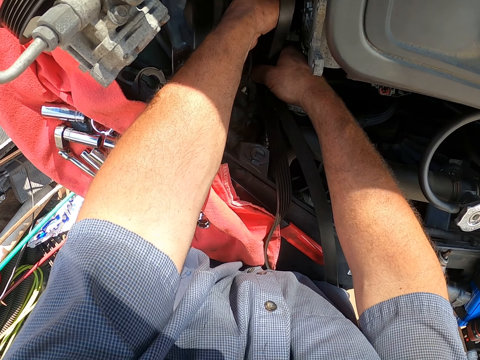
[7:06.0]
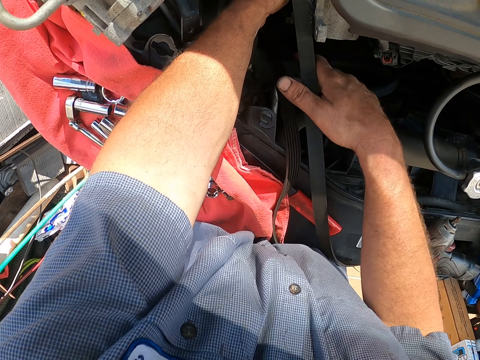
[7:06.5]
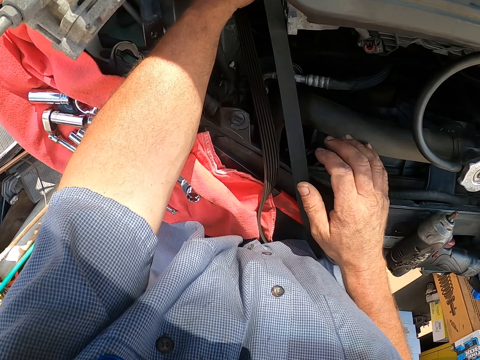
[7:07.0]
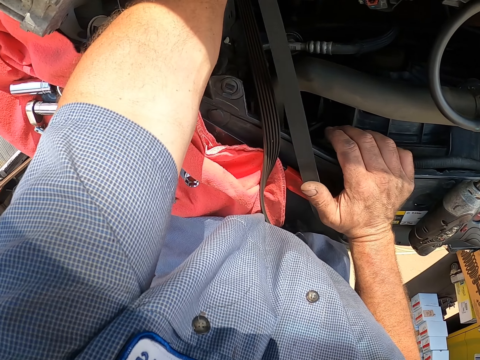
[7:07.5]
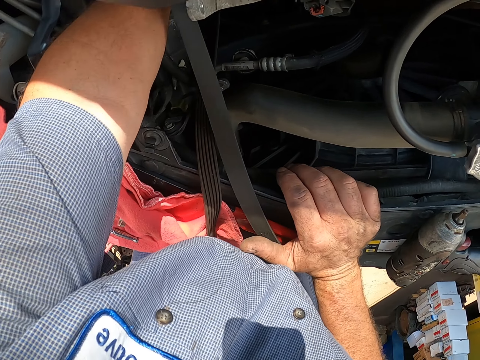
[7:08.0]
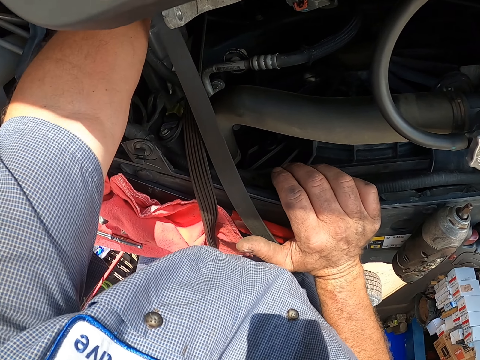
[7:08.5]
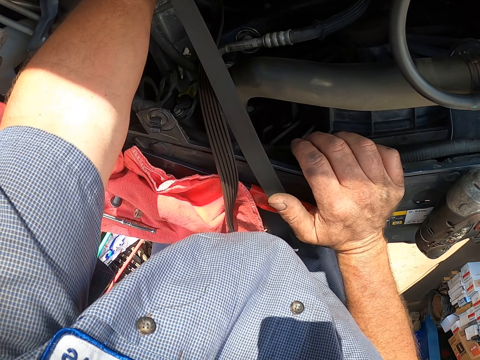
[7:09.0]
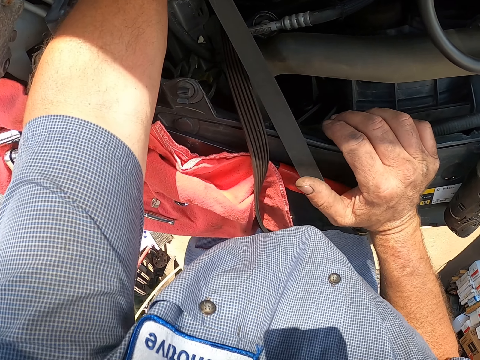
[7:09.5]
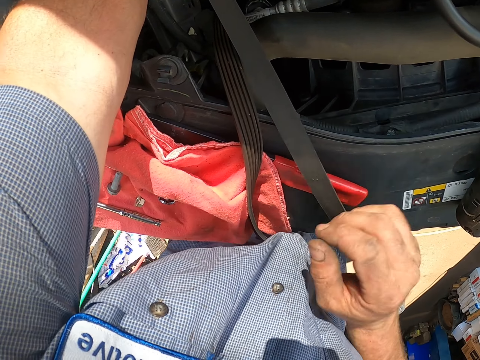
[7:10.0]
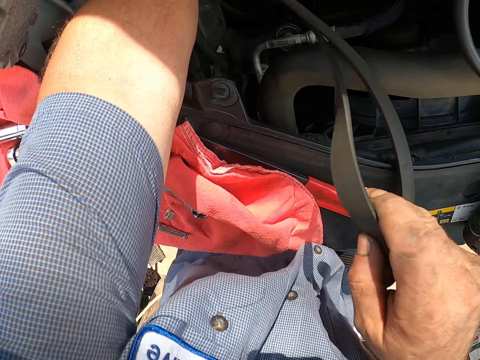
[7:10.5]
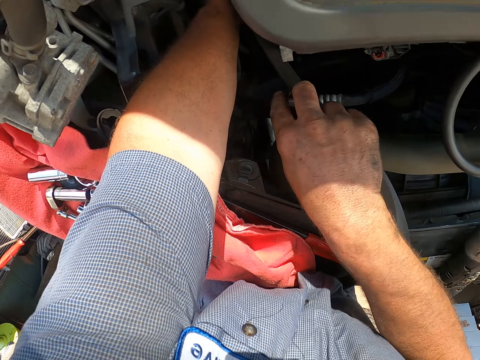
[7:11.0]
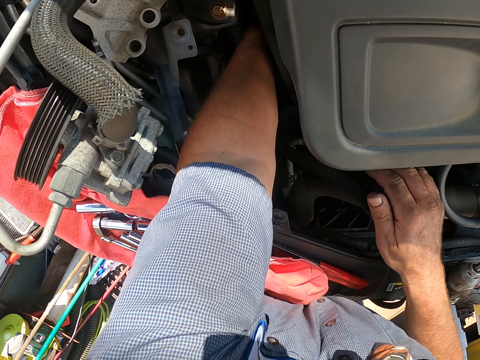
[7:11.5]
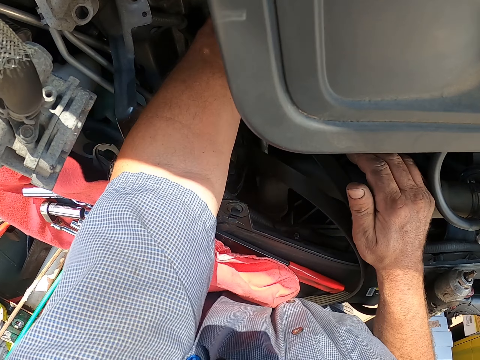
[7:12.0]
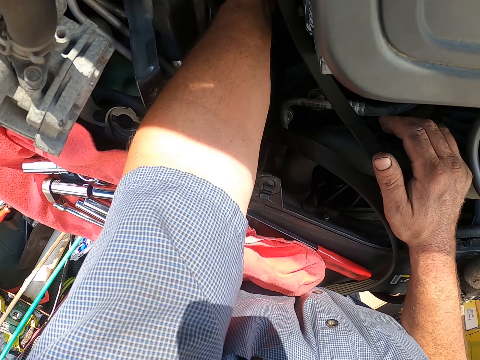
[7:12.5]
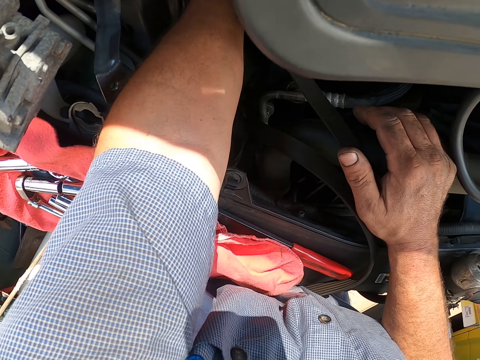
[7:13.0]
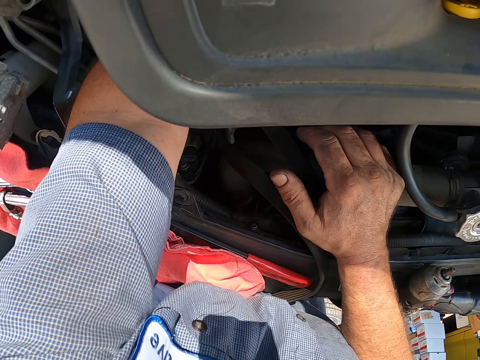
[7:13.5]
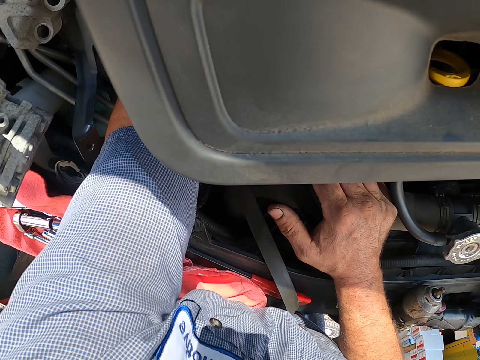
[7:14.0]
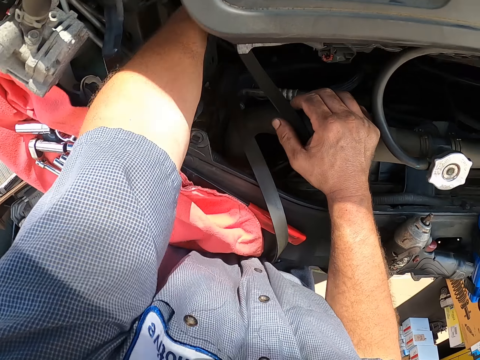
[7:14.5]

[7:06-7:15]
The camera wearer fixes the belt under the vehicle. They rest a hand on the car. They hold the engine belt. They move the engine belt to the engine. They rest a hand on the engine.

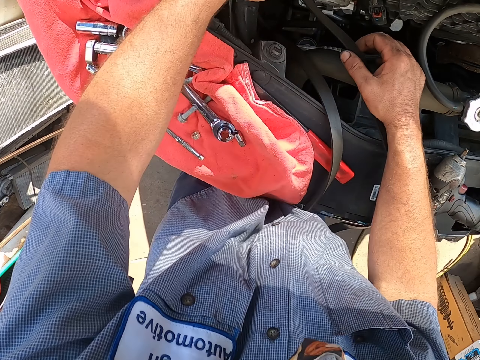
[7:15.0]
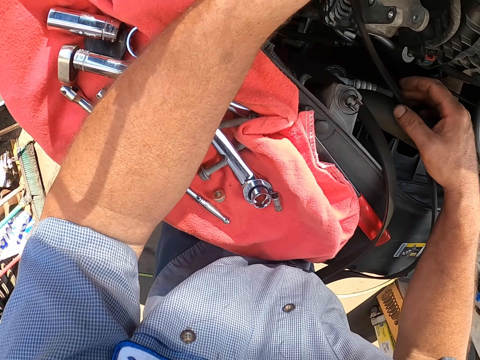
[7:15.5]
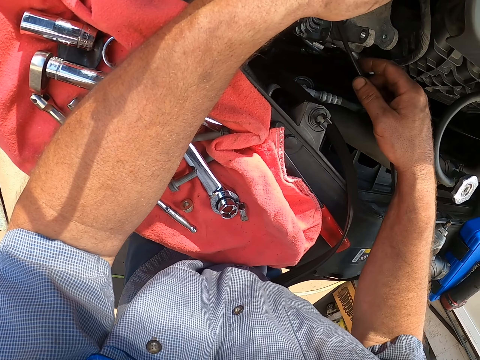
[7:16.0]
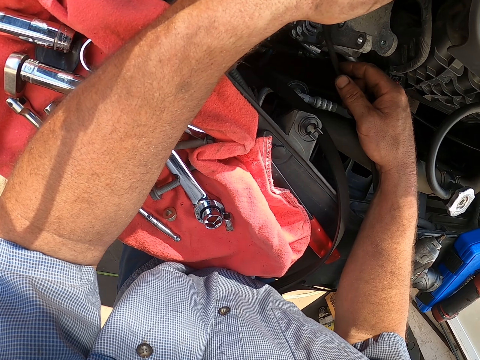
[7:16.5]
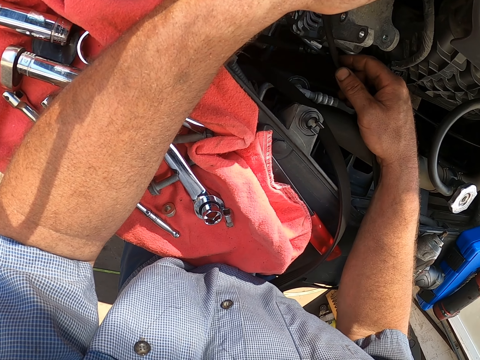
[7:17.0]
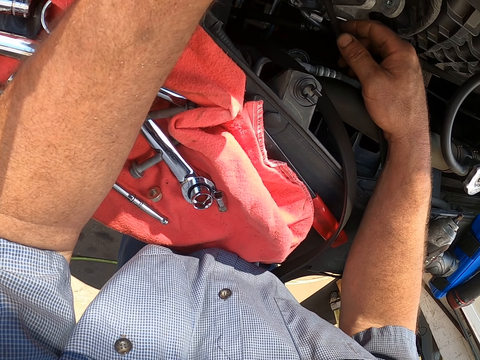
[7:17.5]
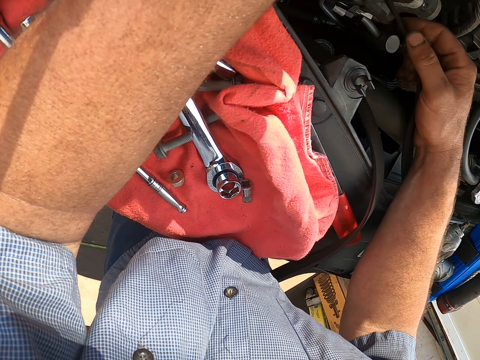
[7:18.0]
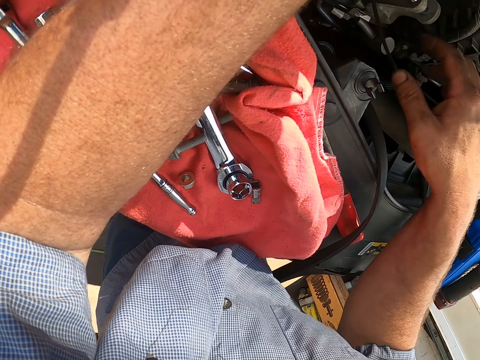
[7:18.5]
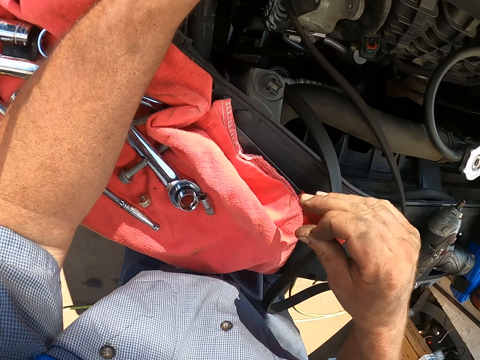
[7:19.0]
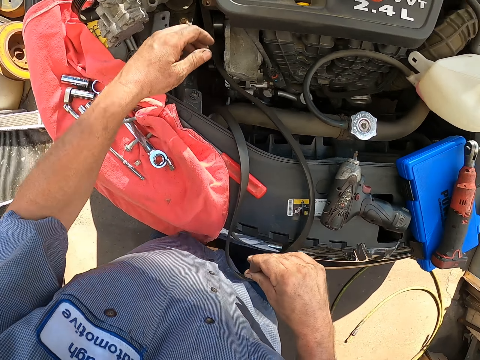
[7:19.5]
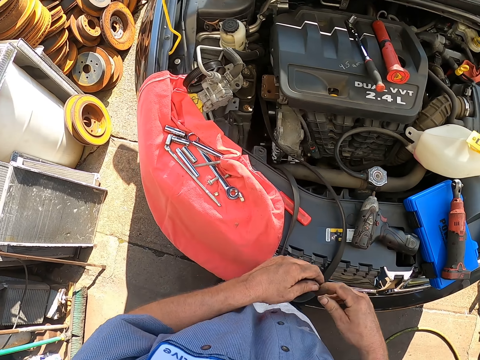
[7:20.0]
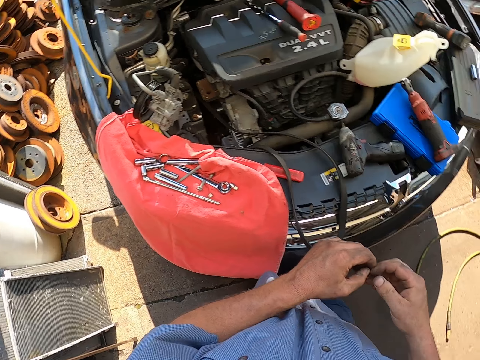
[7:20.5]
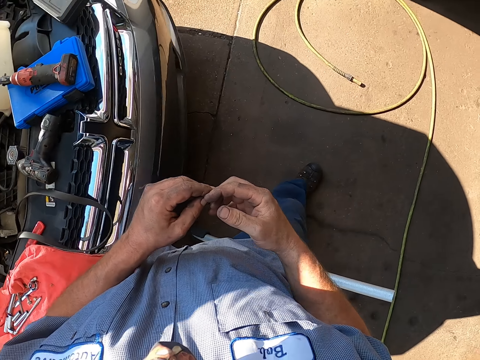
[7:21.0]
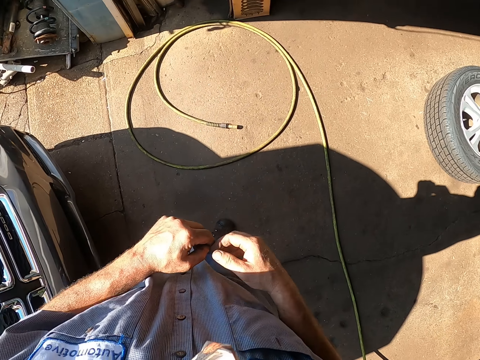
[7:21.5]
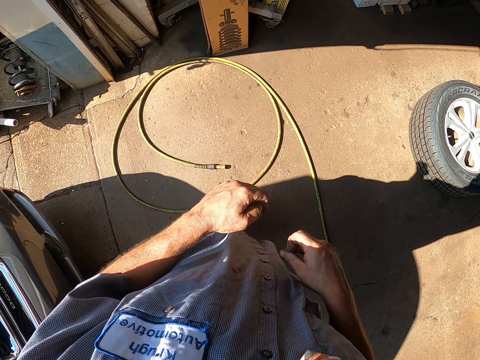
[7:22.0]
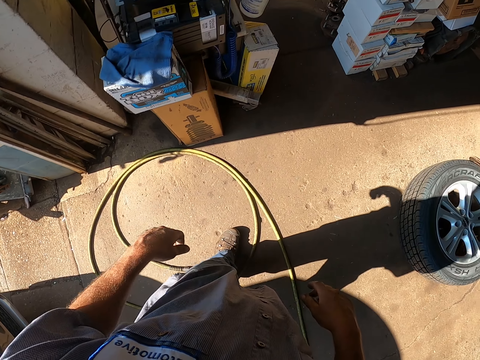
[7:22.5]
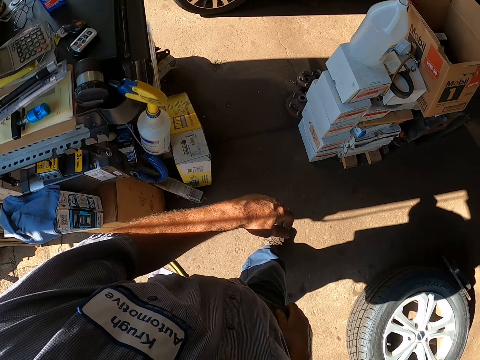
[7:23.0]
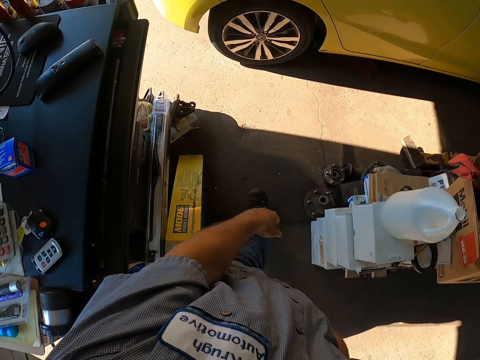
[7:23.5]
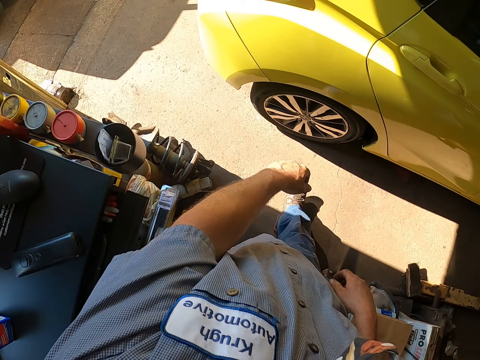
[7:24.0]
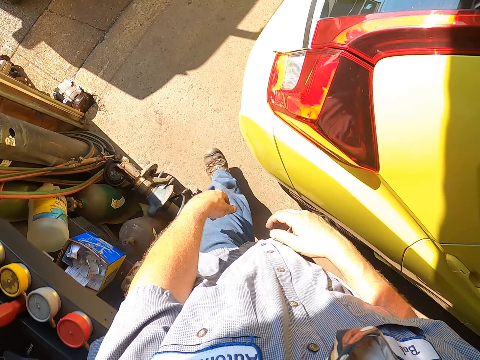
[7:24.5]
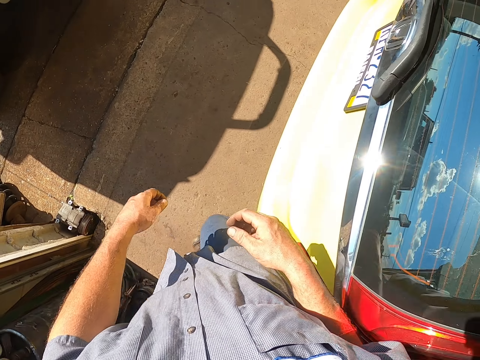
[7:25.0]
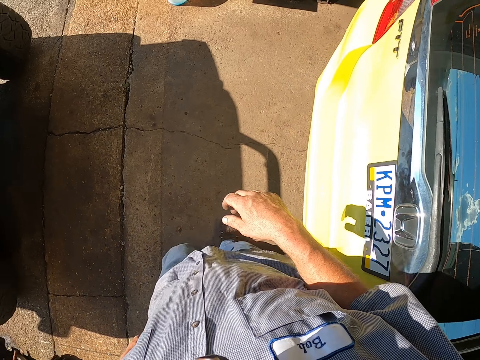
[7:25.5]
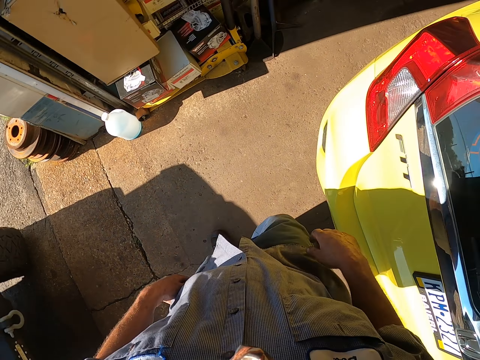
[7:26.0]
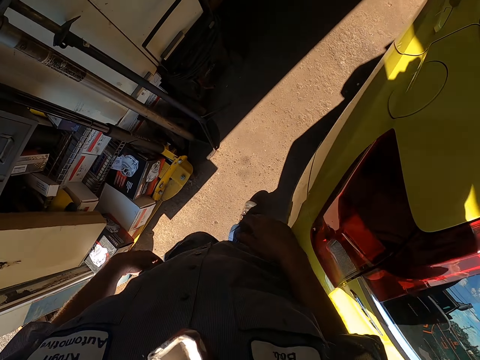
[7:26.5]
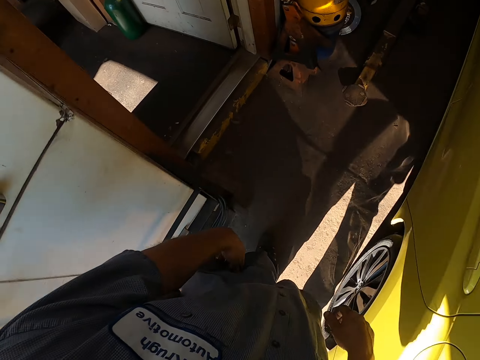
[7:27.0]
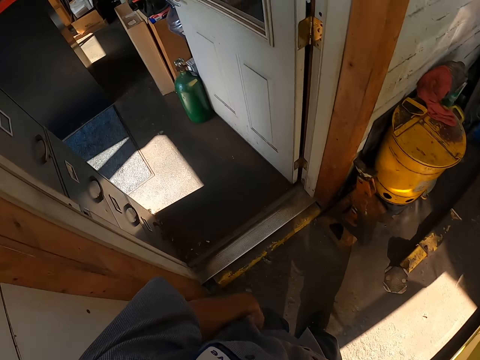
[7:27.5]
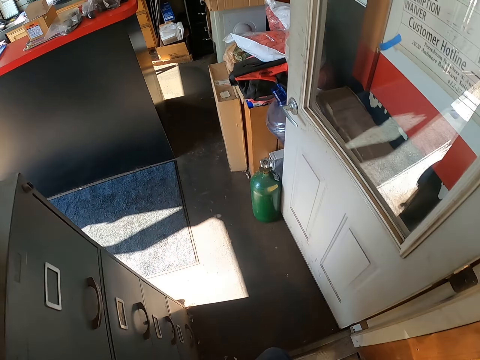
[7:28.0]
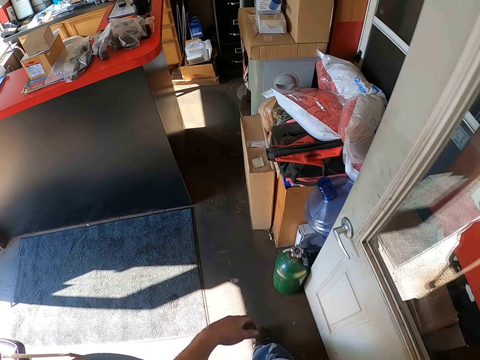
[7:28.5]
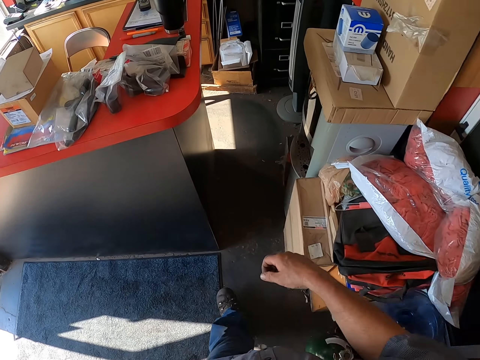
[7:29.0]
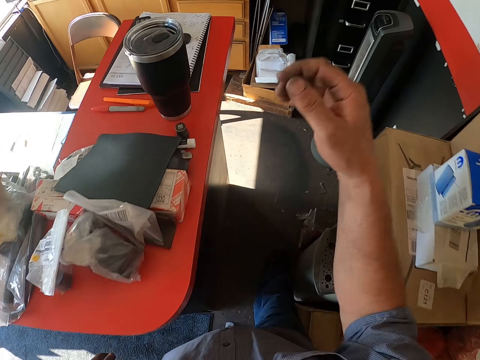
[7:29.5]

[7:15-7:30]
The camera wearer rests his hand on the tools. He holds the engine belt. He removes his hand from the engine belt, from under the vehicle. He moves away from the engine. He holds the other hand. He walks in the garage. He walks inside an office.
